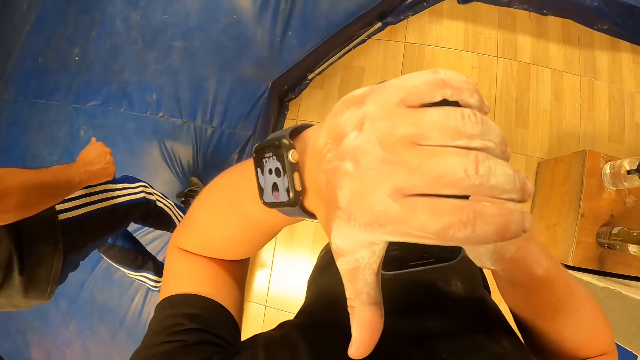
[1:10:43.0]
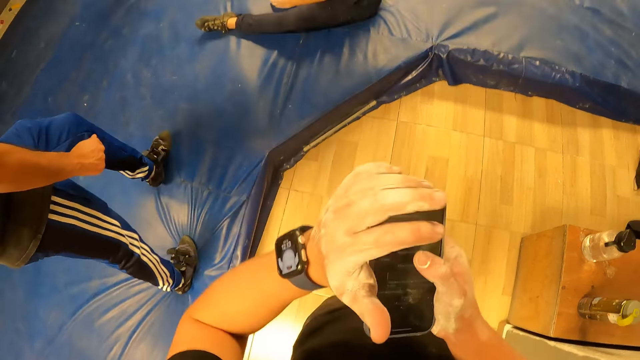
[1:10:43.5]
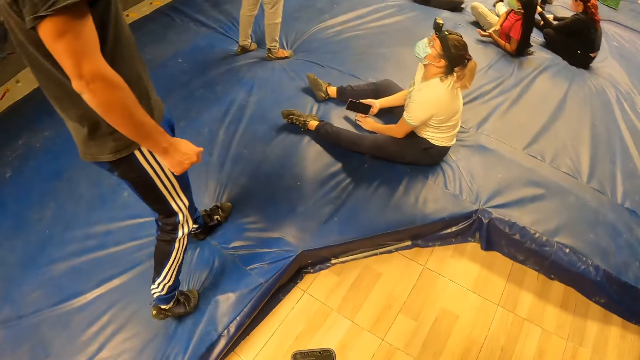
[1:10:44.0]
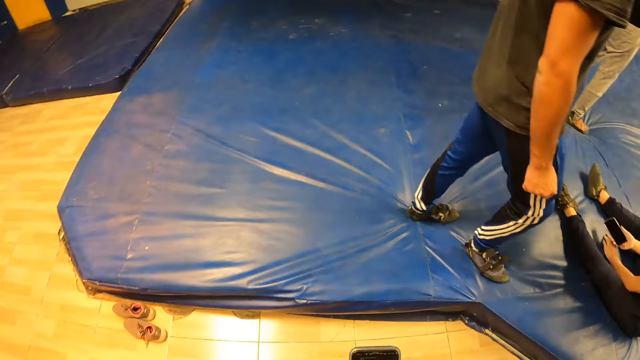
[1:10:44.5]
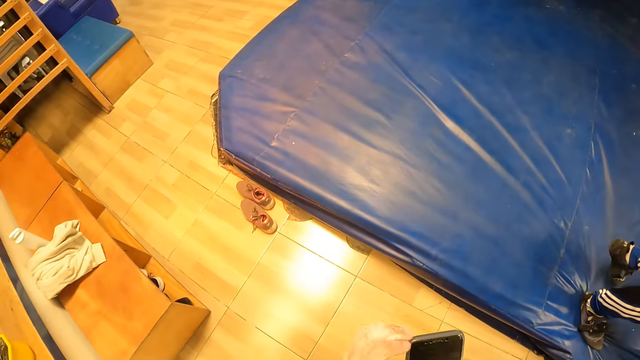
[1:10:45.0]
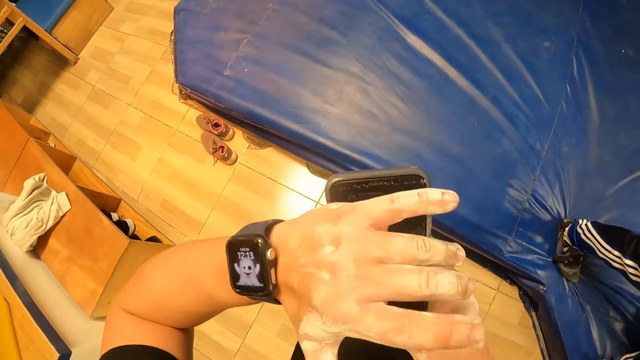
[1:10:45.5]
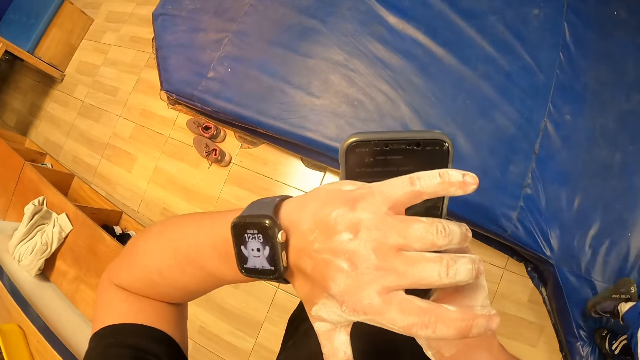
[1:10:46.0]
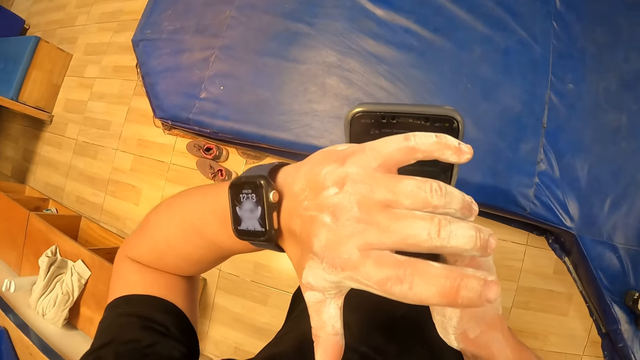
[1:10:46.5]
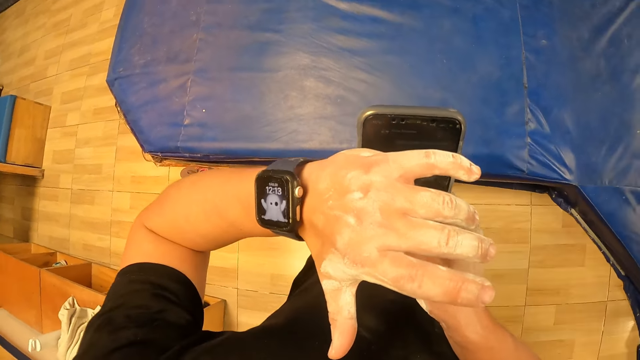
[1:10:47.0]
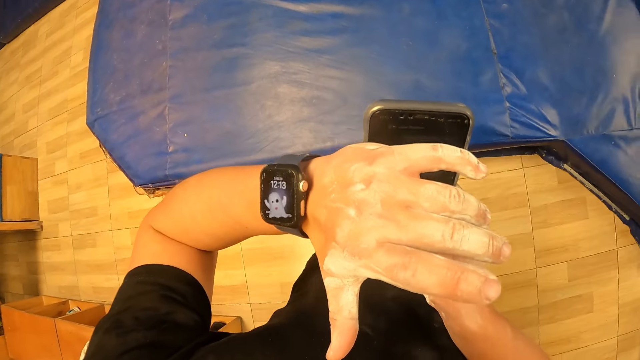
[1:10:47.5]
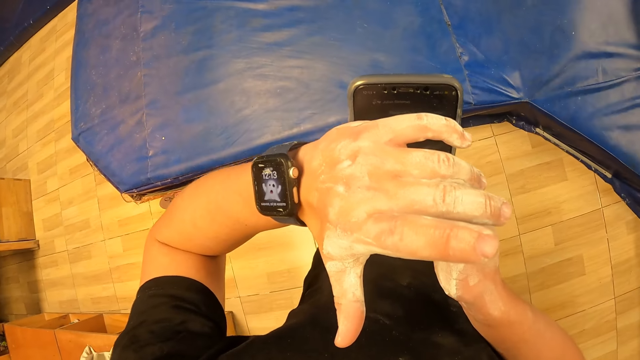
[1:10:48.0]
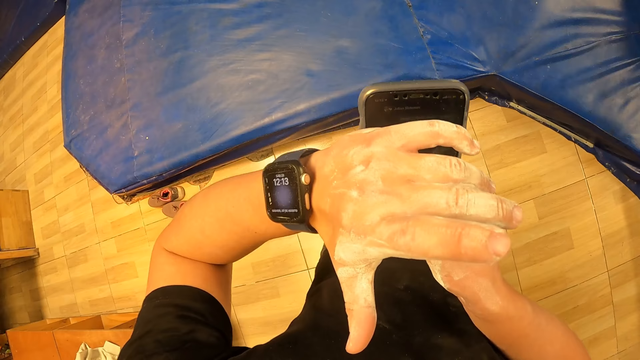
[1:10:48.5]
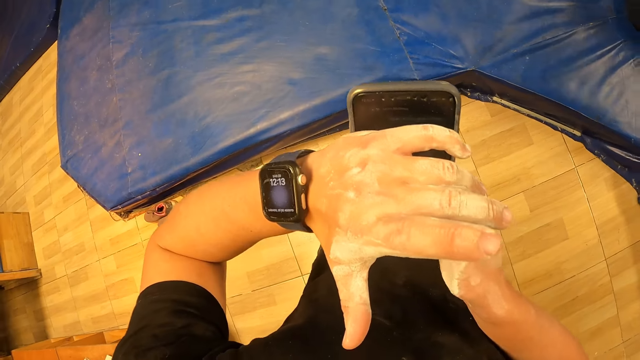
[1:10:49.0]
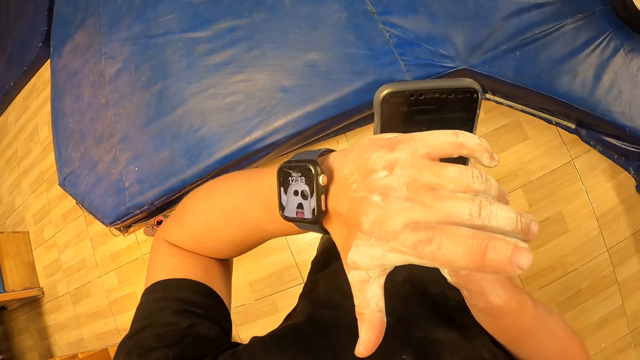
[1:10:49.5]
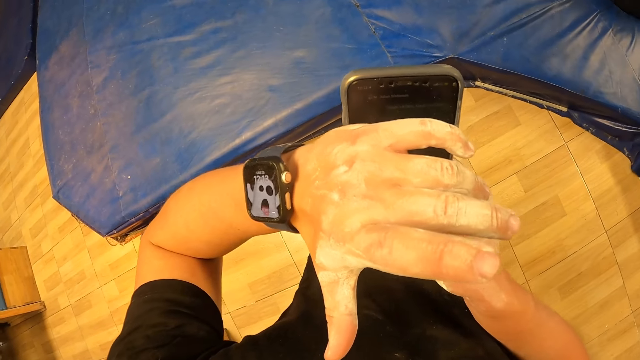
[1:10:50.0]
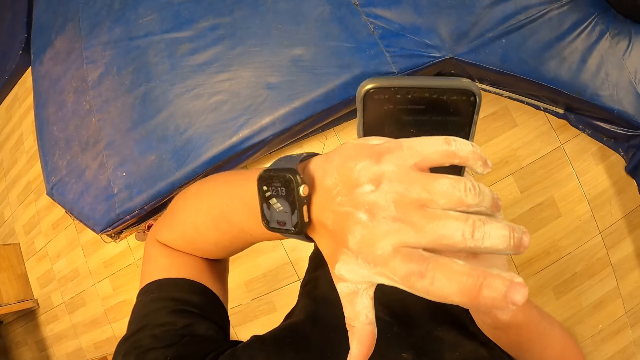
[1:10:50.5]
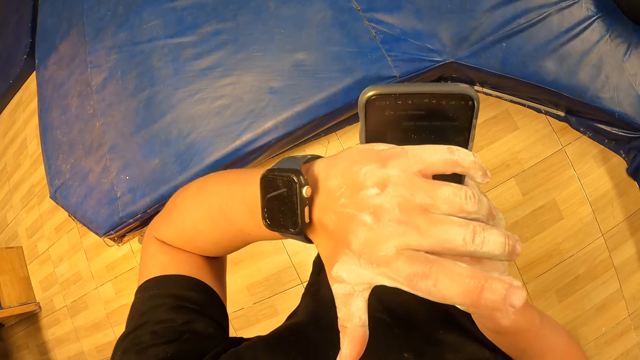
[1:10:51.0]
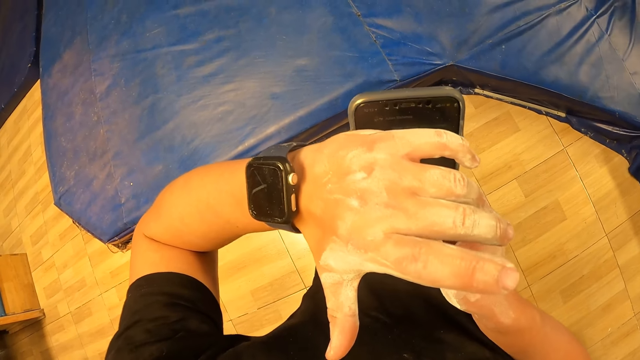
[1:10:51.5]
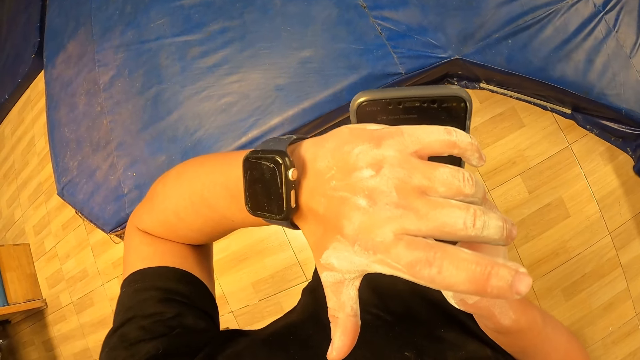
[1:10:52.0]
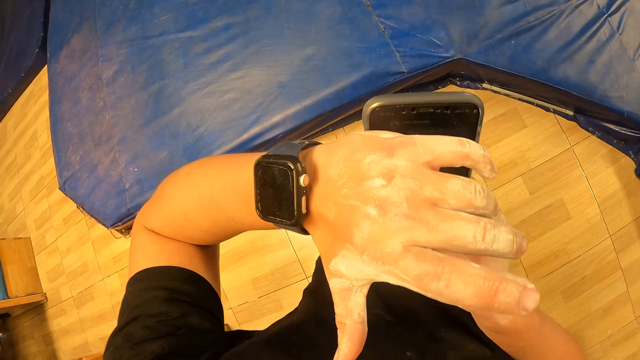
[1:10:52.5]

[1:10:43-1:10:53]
A person passes past the camera wearer. The camera wearer looks at the phone. They dial the phone.

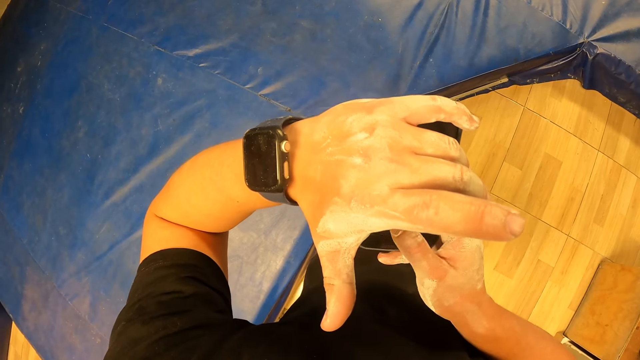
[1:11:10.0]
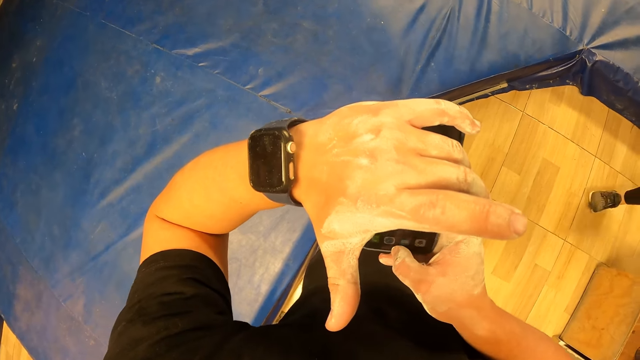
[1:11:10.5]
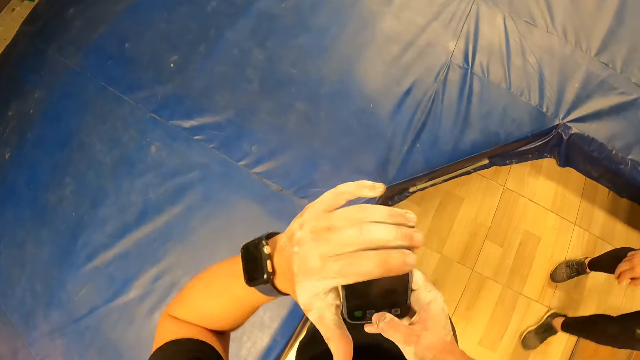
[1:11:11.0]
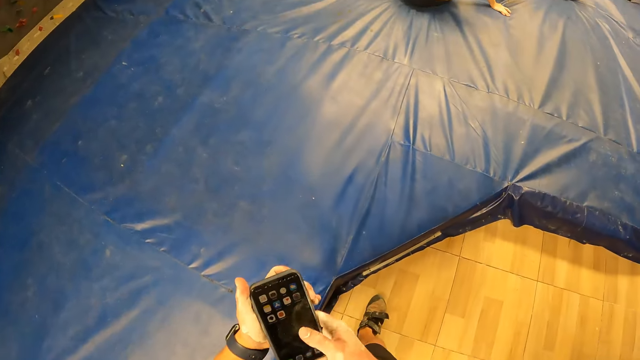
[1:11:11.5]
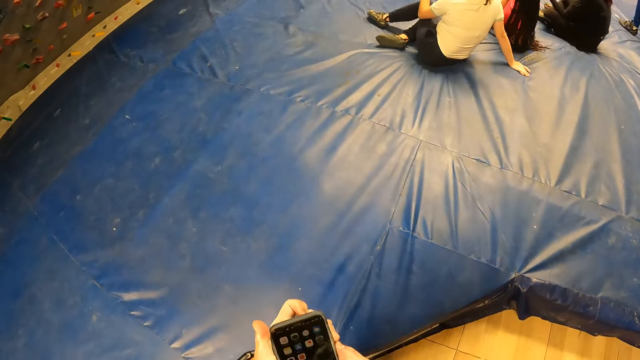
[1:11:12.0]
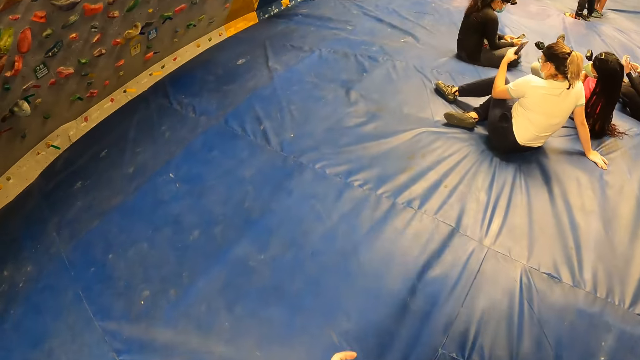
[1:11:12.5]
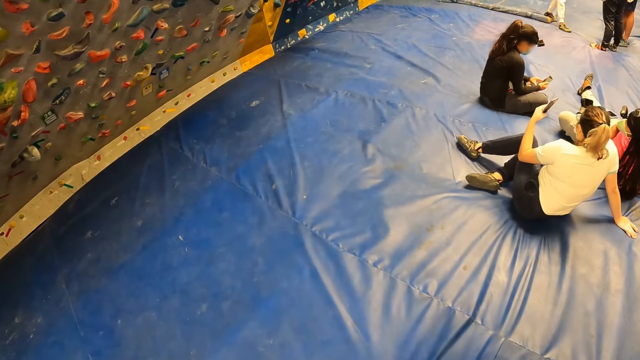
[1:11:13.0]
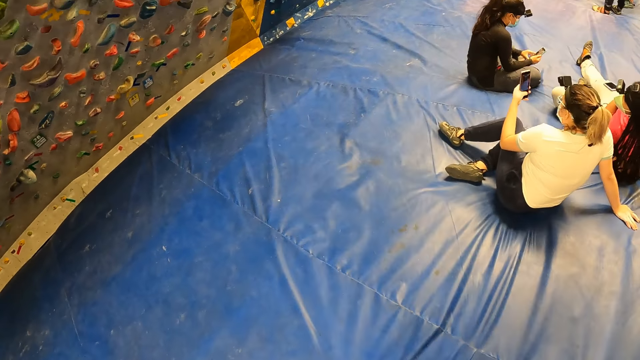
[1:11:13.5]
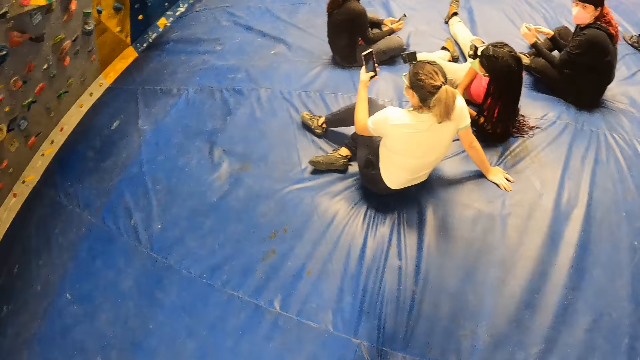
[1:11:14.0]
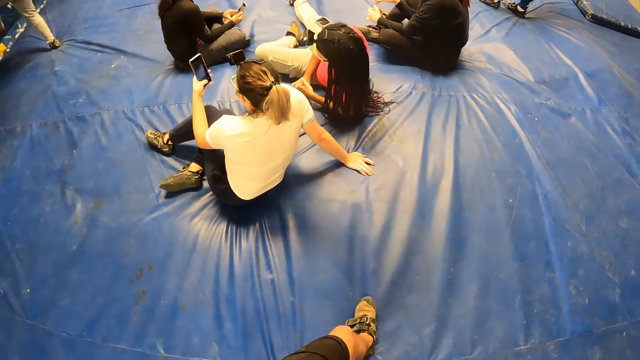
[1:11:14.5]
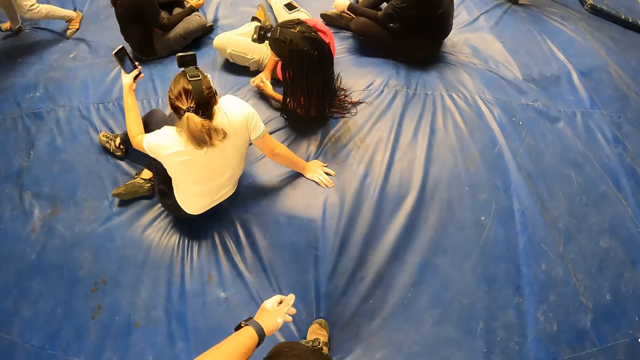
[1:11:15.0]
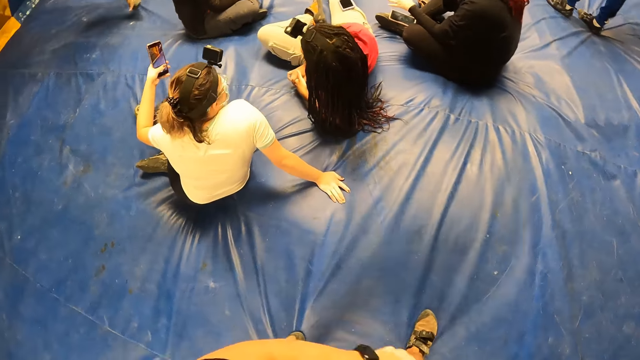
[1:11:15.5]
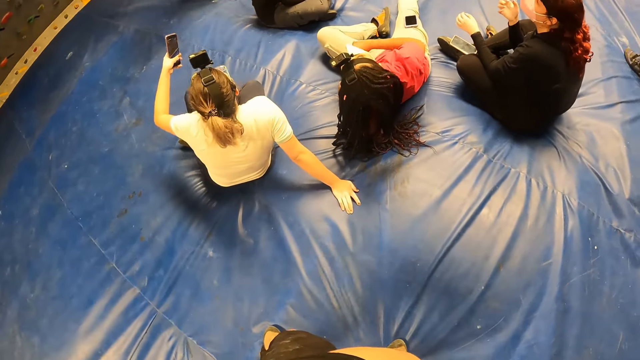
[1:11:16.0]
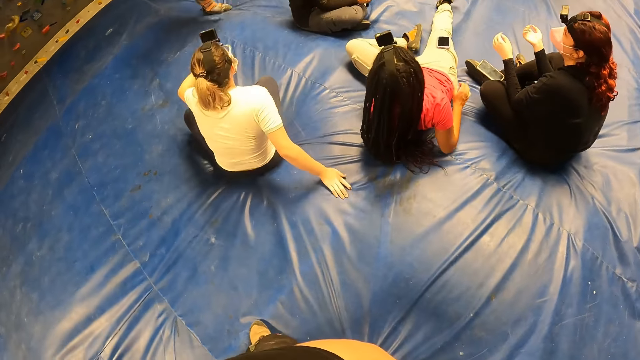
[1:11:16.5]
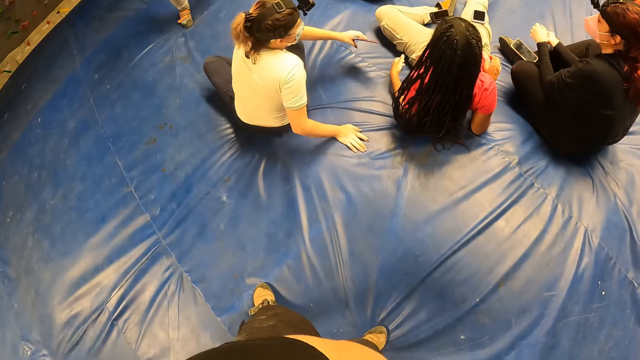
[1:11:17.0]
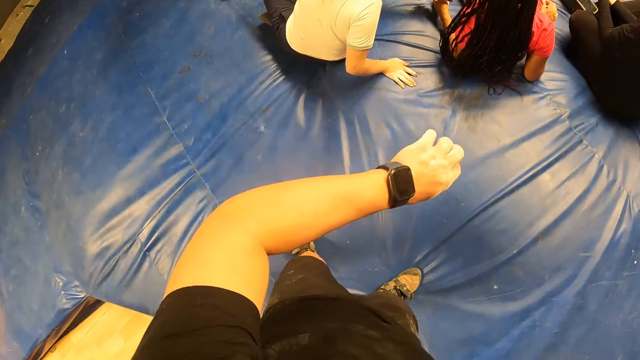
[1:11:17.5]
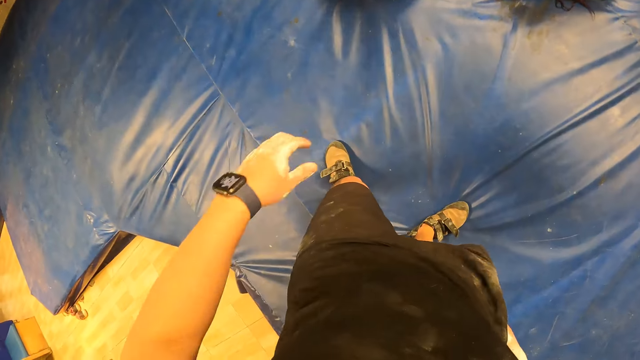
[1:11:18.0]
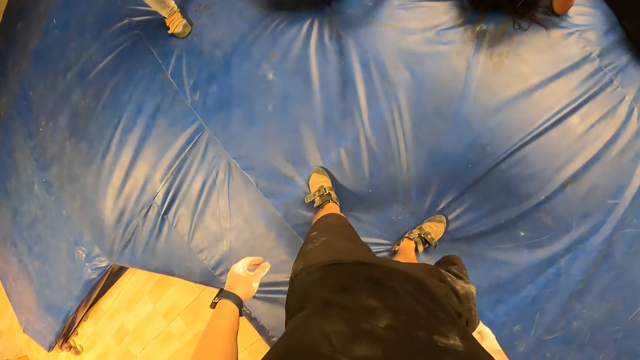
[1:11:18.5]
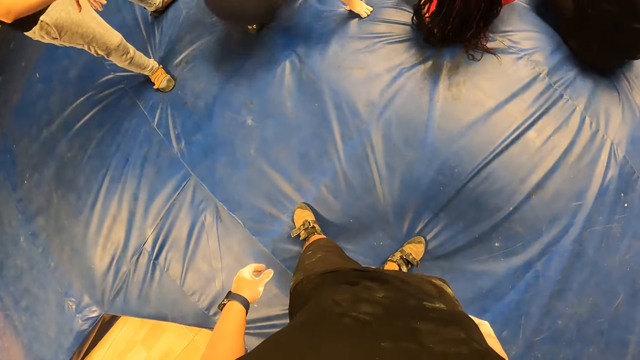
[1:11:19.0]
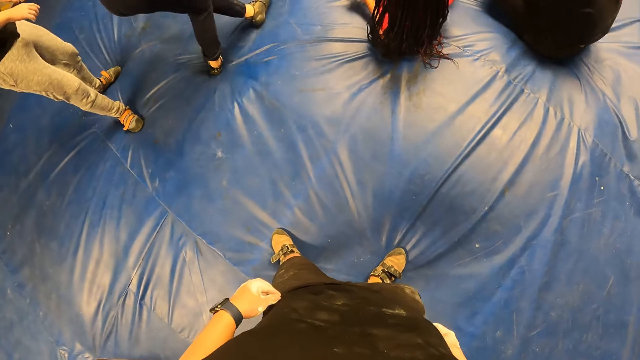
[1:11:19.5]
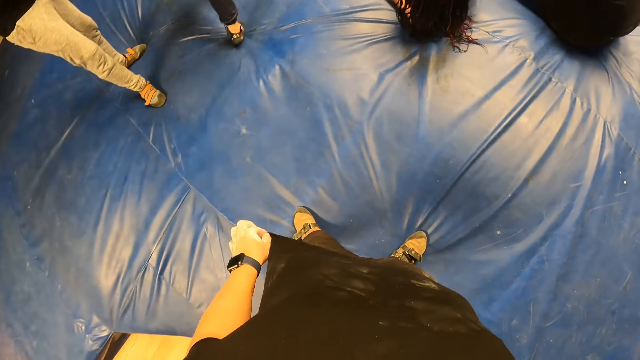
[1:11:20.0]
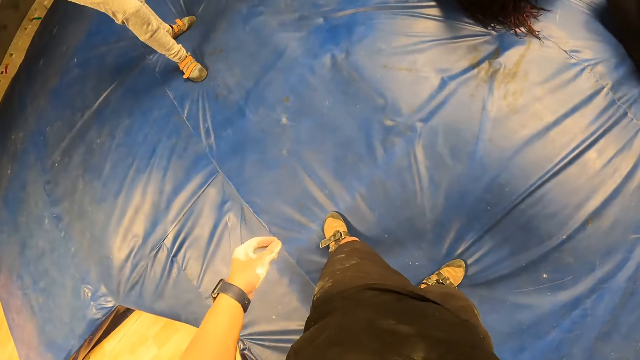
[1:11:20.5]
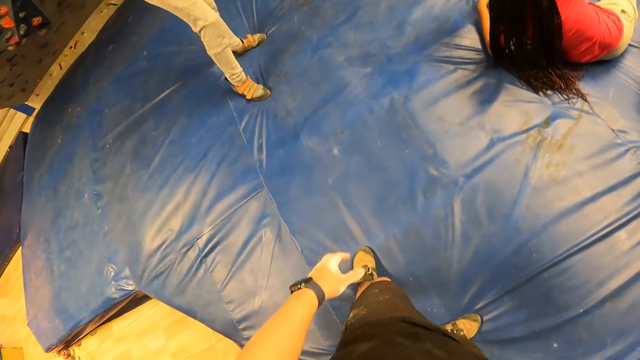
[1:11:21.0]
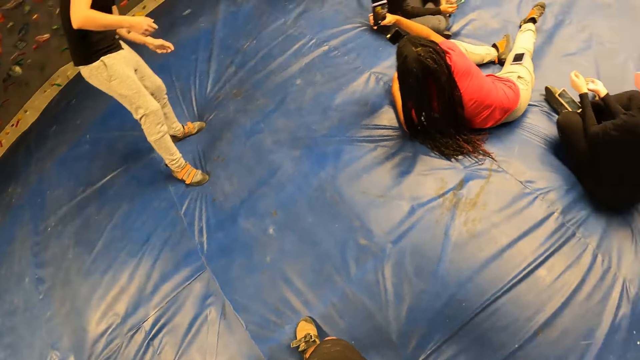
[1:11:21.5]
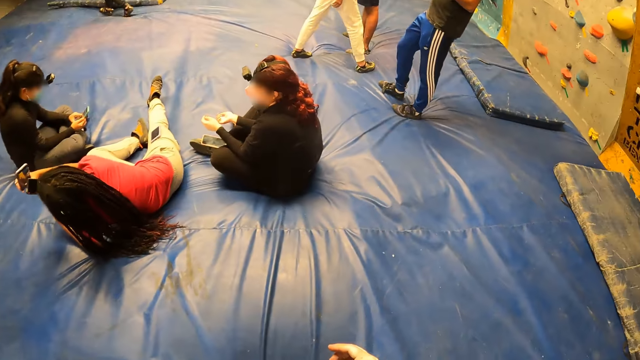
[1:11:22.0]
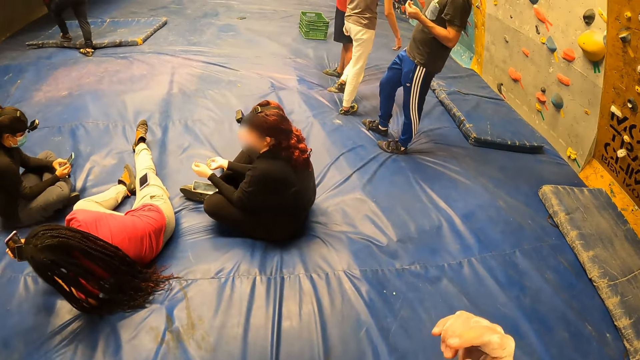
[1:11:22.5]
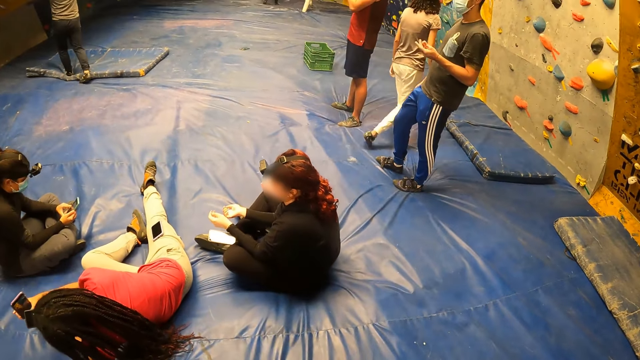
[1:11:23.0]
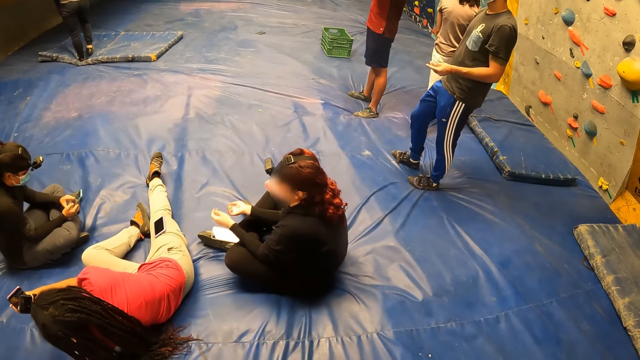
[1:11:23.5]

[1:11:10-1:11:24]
The camera wearer holds the phone with both hands. He walks on the canvas. He looks at the watch. He puts the phone in his right pocket with his right hand. He inserts the hand in the pocket. He looks around.
